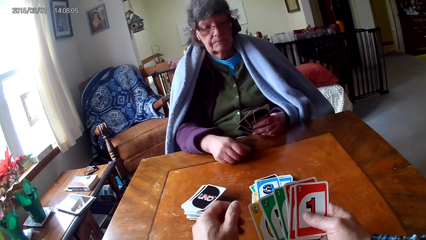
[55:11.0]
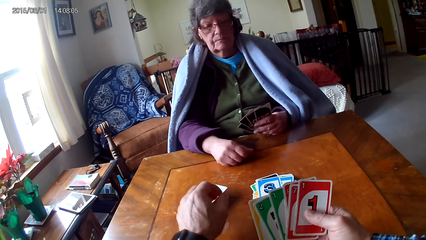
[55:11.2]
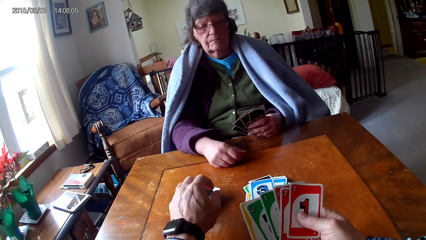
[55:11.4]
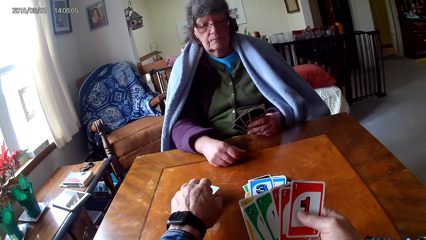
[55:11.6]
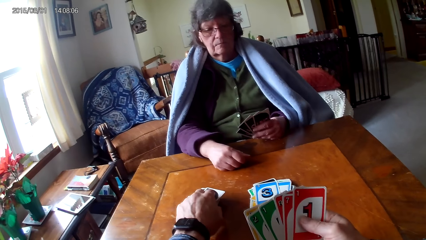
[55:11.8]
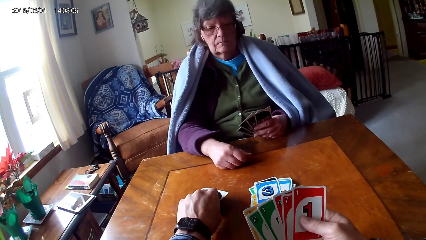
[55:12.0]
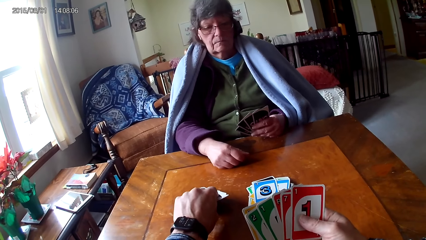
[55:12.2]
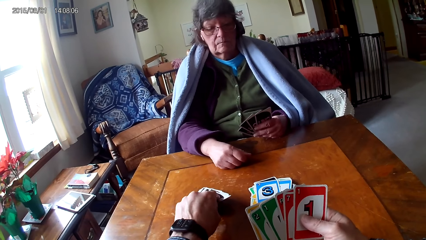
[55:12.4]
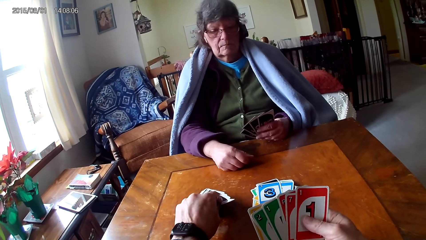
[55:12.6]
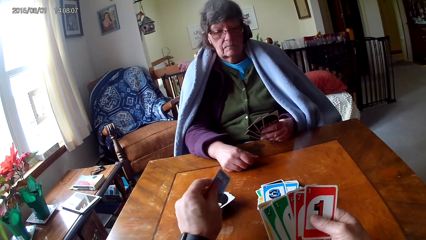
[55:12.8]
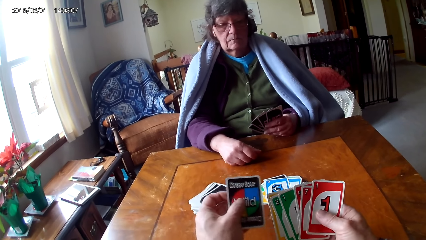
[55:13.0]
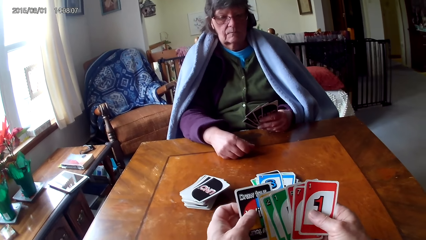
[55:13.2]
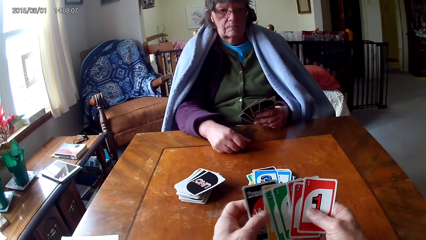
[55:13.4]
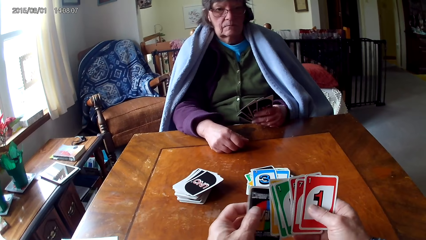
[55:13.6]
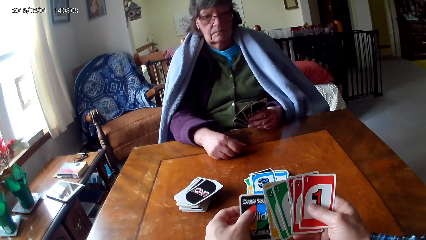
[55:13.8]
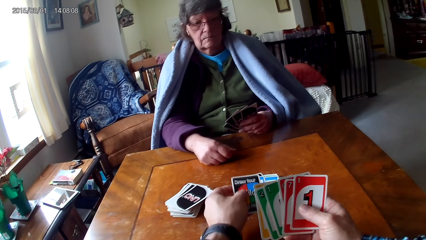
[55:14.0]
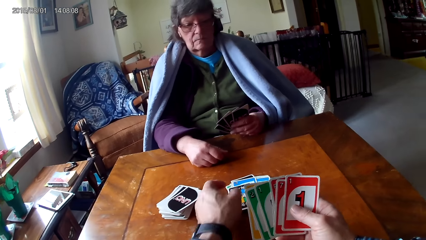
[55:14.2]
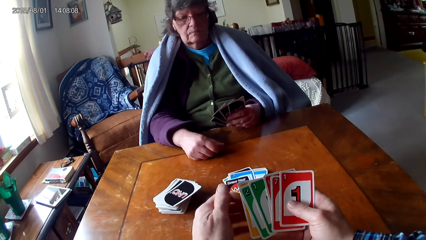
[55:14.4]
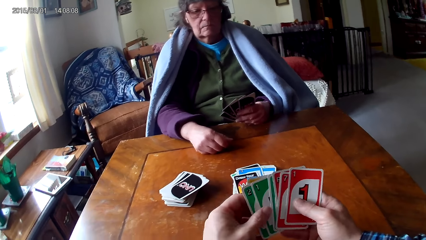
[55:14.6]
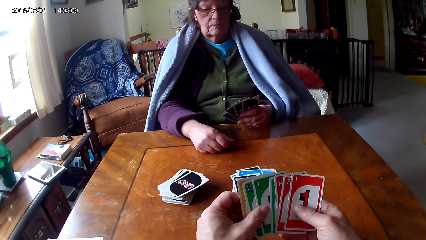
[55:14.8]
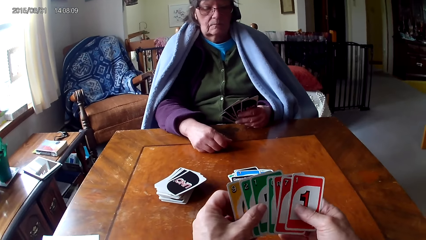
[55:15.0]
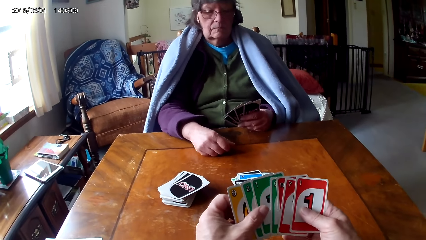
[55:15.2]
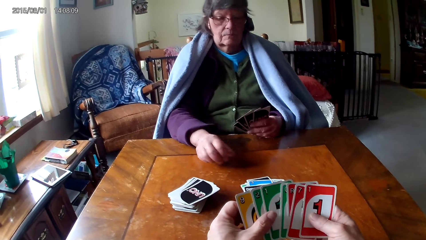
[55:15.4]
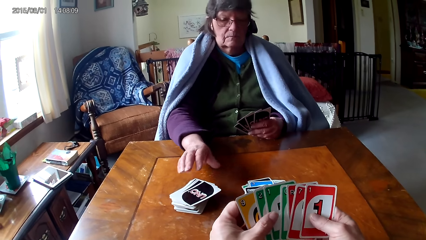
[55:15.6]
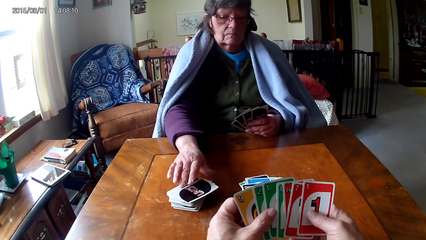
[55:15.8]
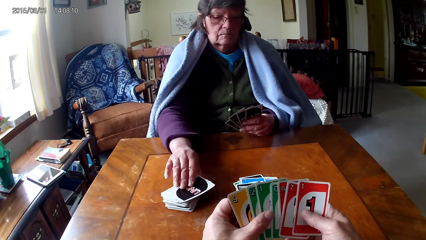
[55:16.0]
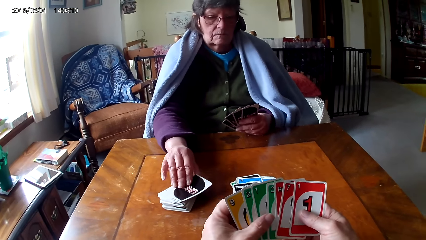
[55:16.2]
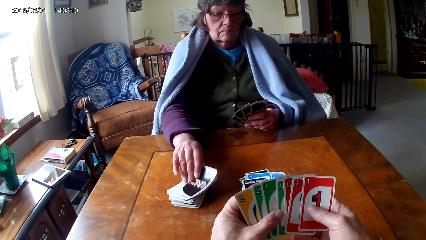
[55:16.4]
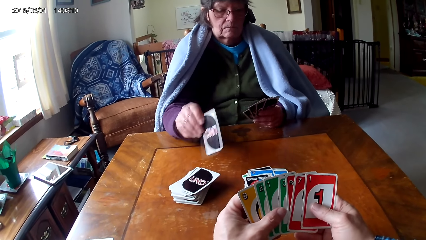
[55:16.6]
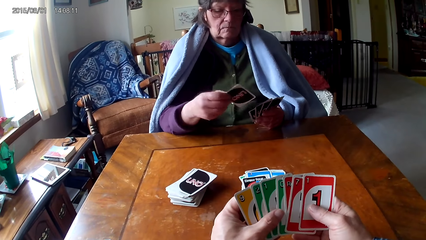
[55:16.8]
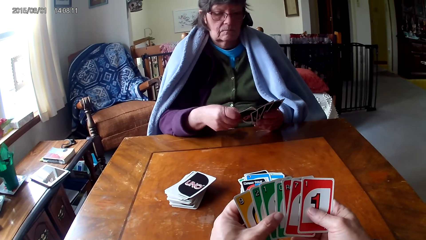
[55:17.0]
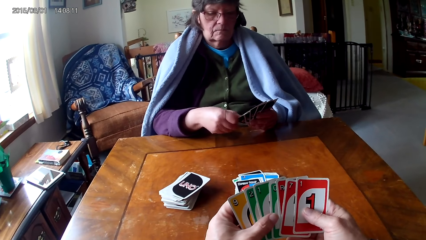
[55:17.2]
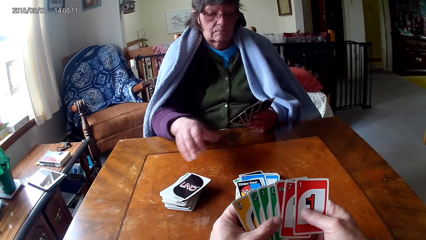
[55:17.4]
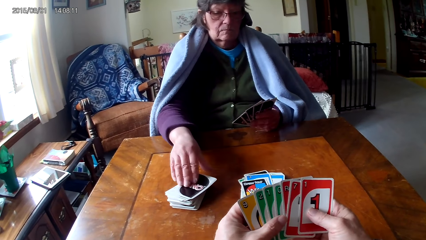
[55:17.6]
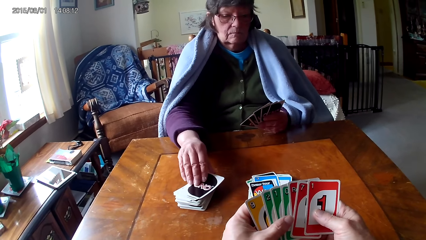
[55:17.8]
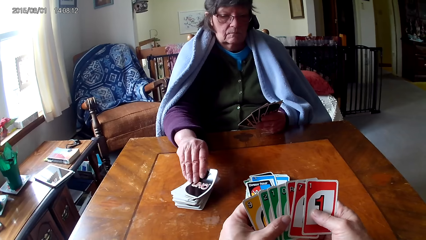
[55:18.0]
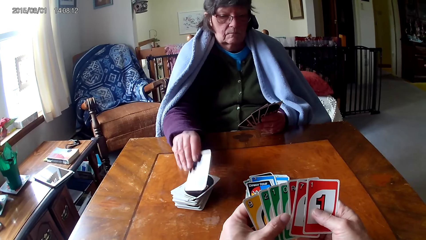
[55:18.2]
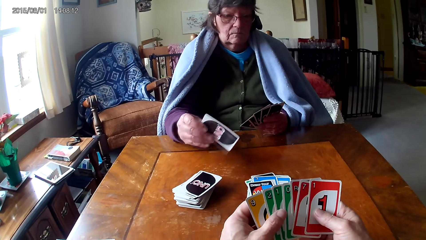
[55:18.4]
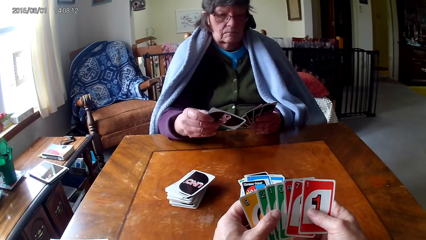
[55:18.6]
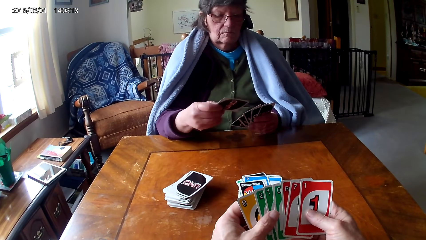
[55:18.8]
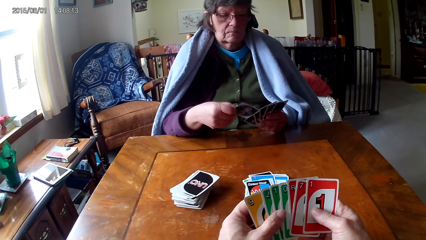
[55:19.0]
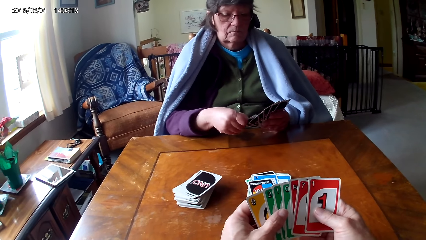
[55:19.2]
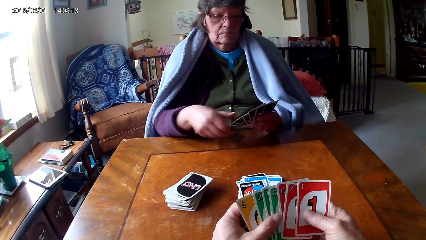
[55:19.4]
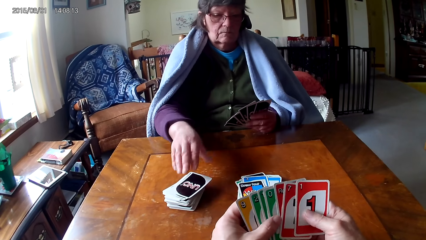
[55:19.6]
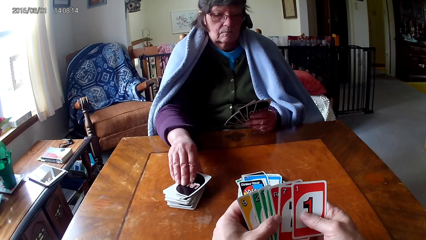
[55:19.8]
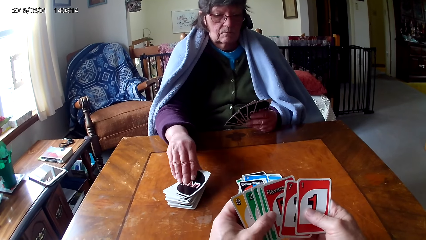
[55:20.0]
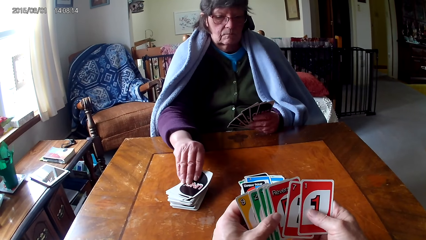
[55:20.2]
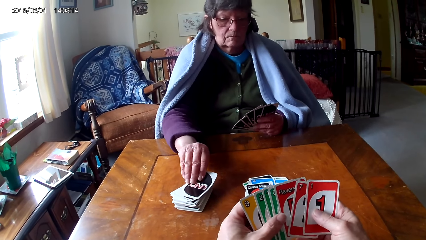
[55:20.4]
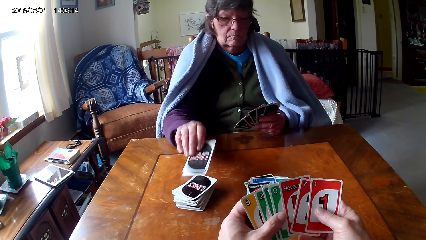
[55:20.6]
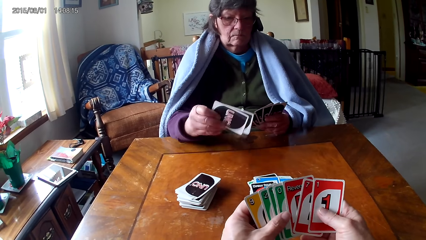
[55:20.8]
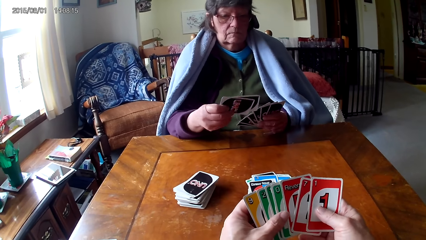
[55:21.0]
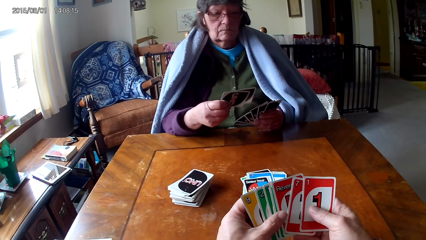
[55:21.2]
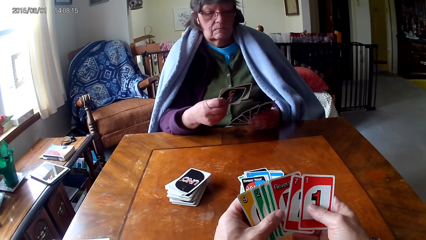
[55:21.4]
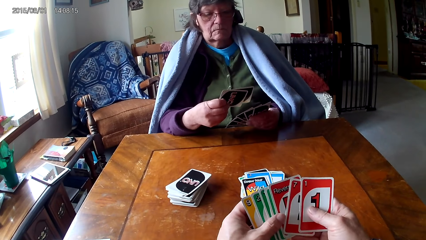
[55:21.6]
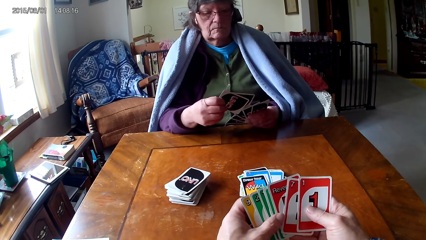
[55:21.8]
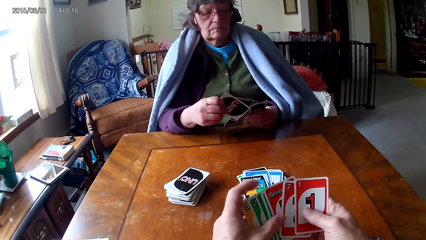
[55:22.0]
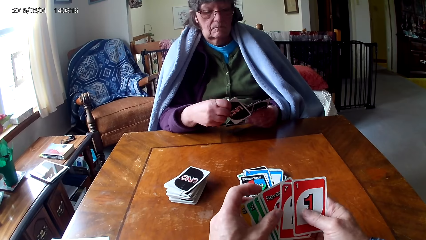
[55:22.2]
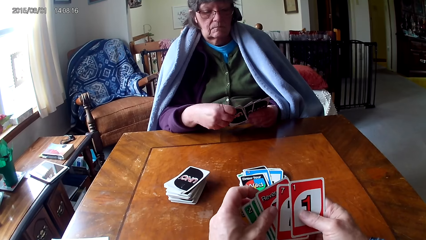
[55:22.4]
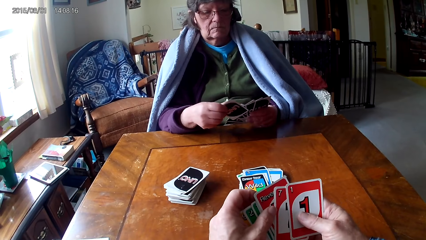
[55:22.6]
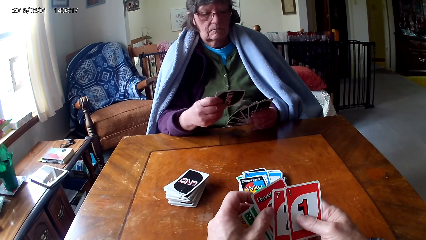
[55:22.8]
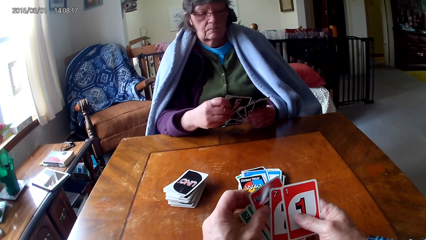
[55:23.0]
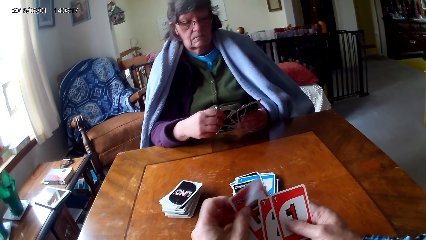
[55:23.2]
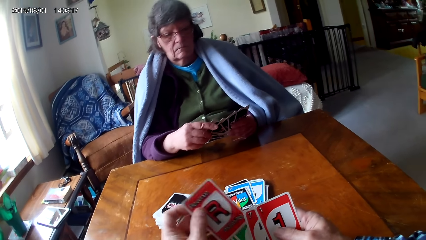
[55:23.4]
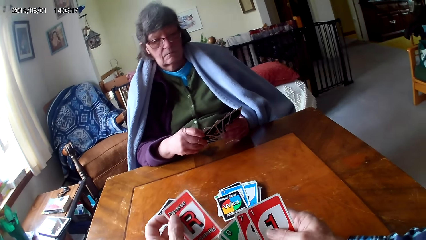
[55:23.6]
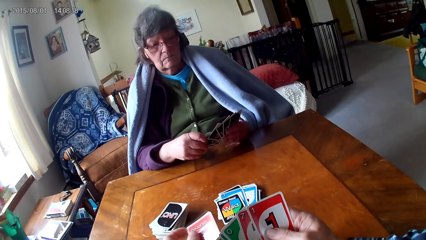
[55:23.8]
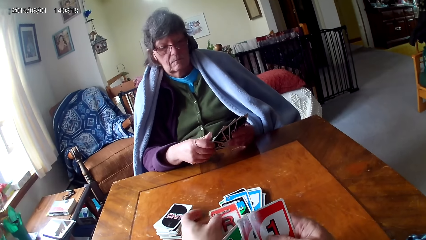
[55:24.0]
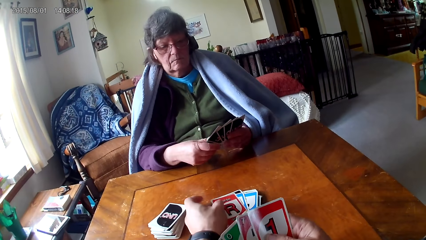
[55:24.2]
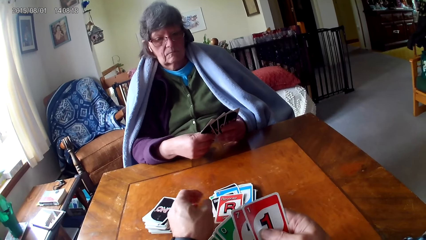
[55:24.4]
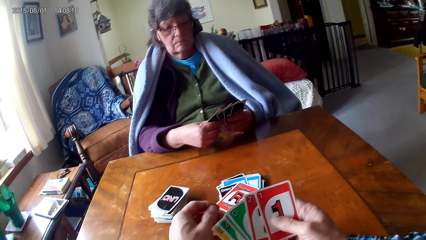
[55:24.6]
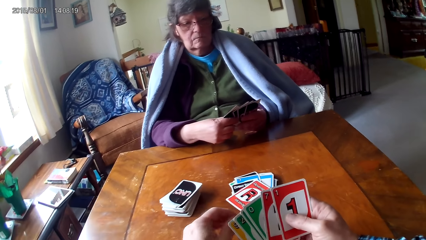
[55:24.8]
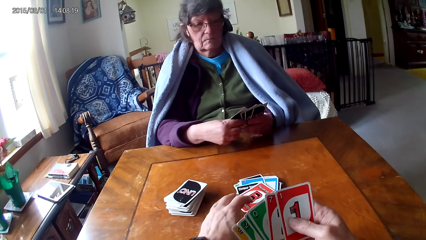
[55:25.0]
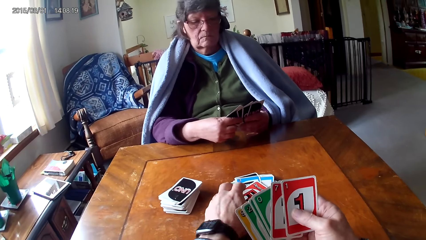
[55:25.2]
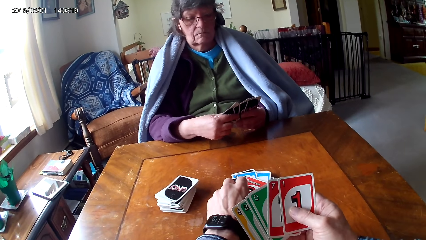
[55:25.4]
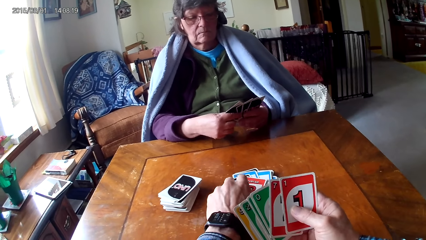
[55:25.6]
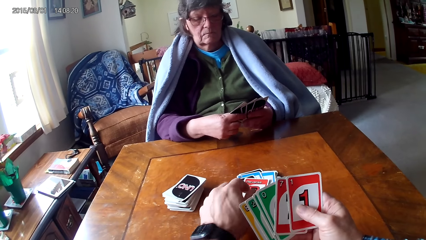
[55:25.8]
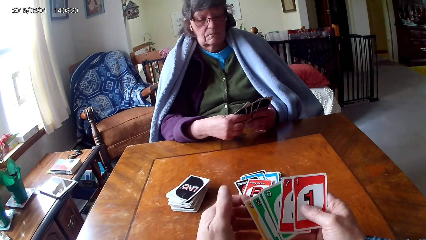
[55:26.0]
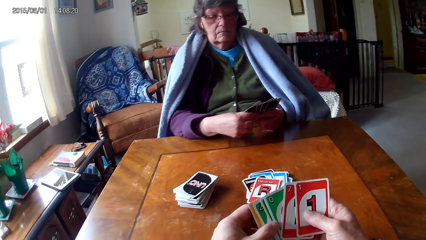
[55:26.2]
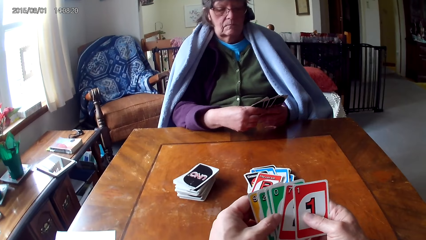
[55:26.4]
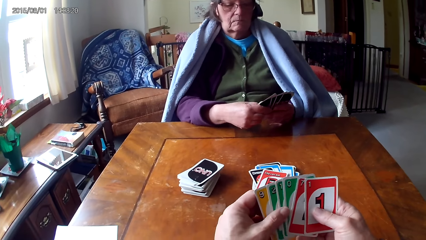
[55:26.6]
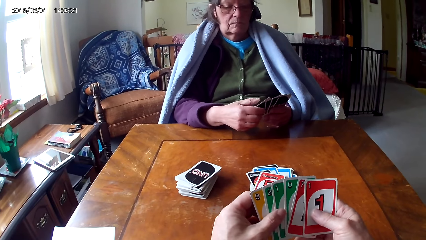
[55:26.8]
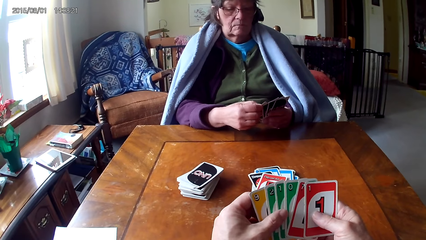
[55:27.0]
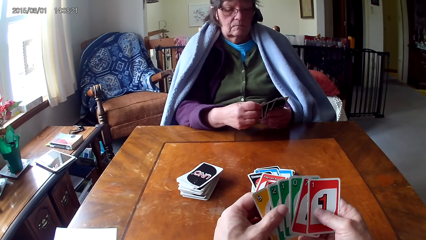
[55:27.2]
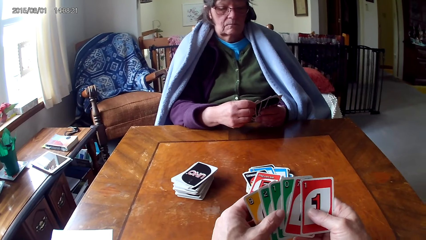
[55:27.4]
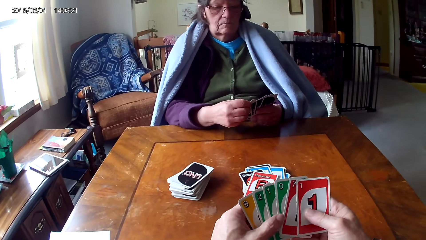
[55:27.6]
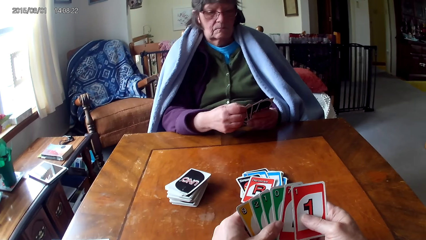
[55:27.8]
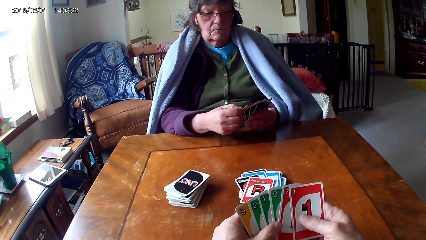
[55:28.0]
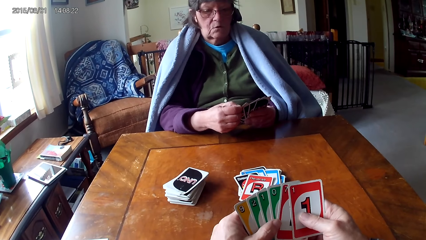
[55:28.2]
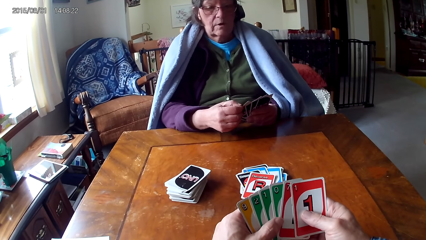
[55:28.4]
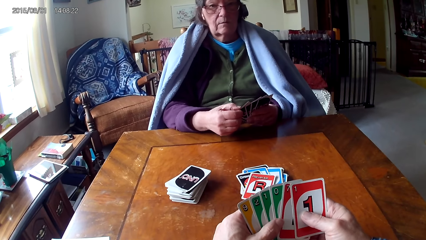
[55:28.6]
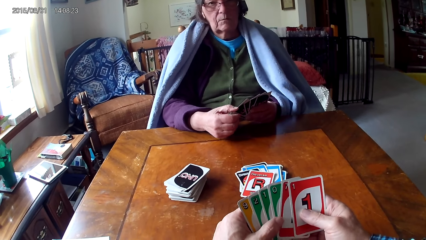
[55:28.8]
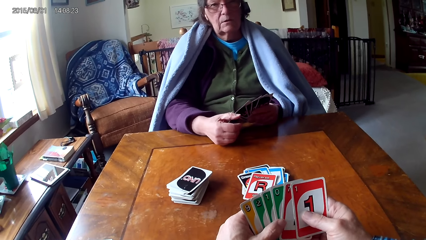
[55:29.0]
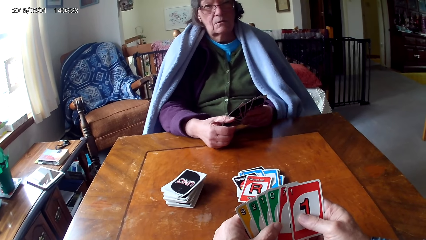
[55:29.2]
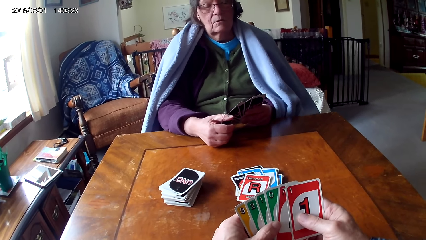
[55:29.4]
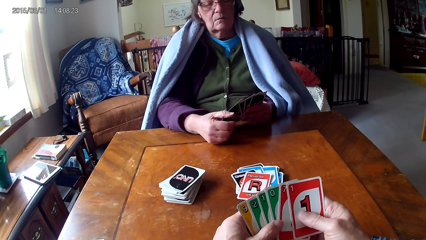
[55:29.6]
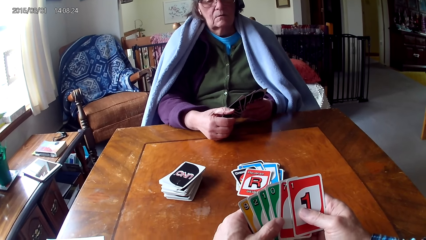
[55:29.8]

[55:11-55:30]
The camera wearer picks up a card. They put a card on the table. They look at a person pick cards. They put a card on the table. They look at the cards.
